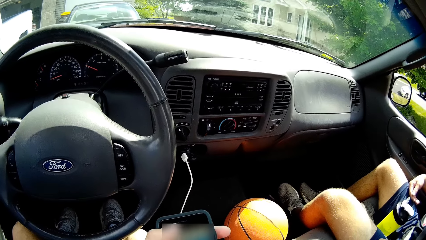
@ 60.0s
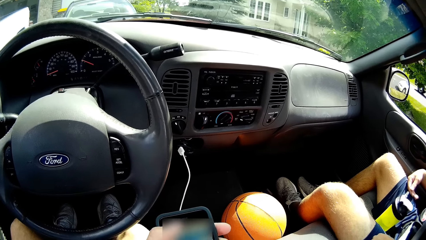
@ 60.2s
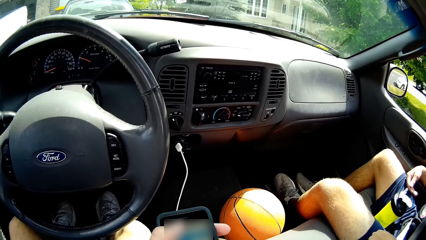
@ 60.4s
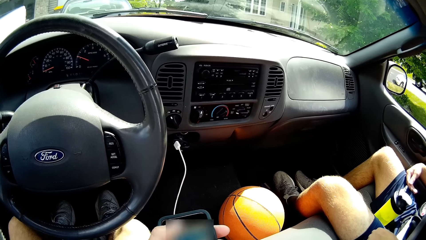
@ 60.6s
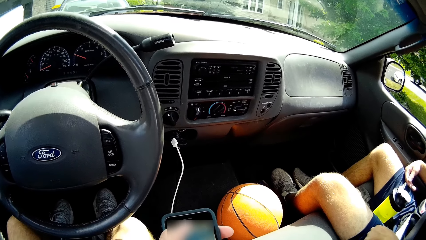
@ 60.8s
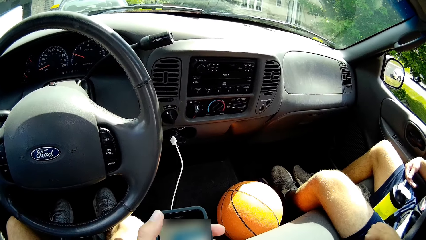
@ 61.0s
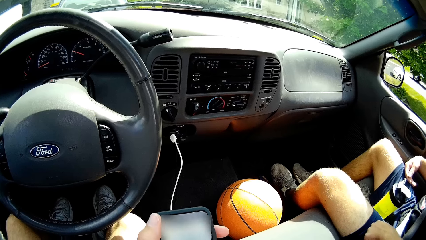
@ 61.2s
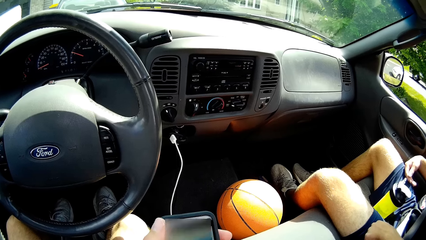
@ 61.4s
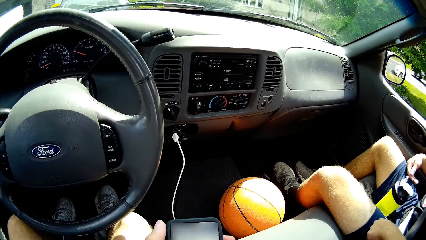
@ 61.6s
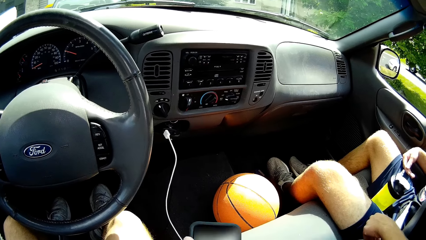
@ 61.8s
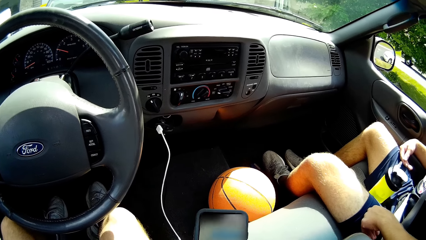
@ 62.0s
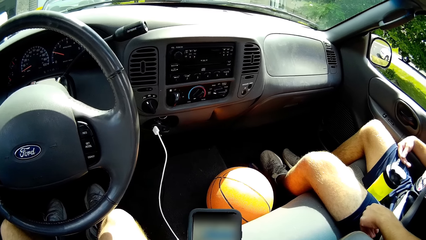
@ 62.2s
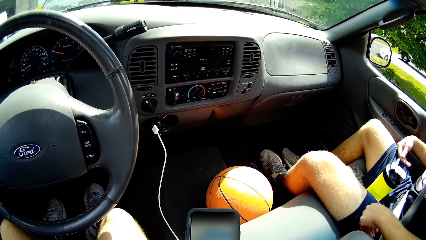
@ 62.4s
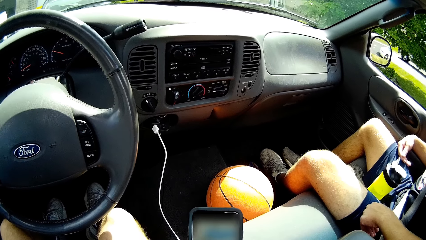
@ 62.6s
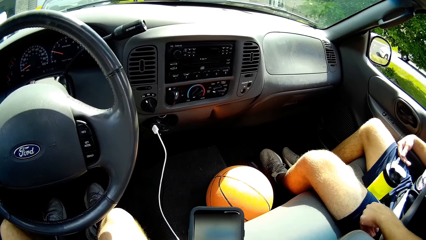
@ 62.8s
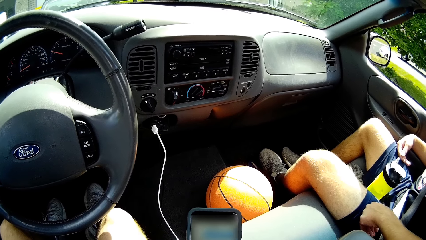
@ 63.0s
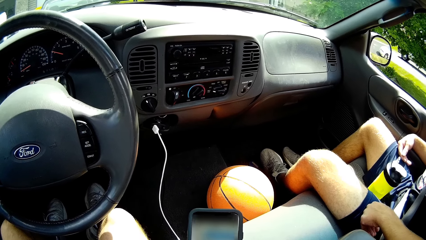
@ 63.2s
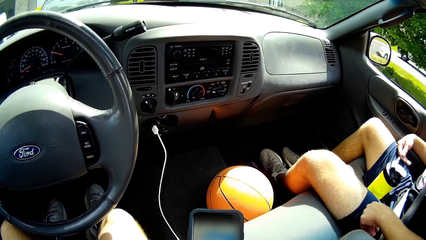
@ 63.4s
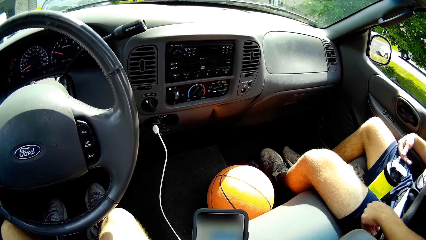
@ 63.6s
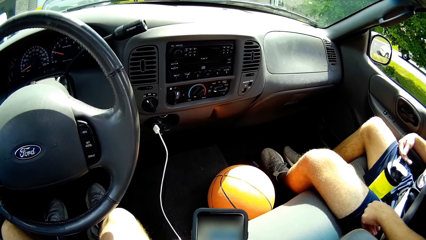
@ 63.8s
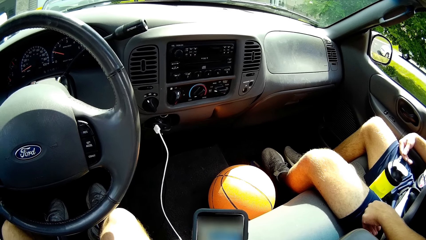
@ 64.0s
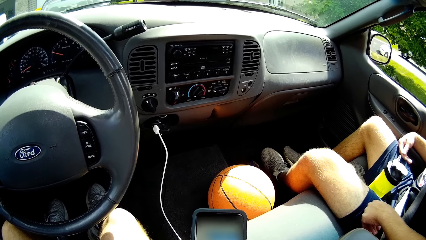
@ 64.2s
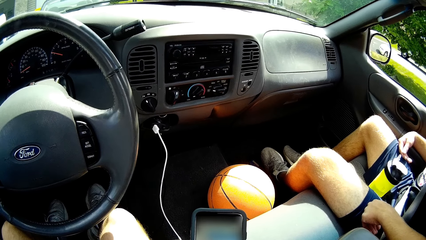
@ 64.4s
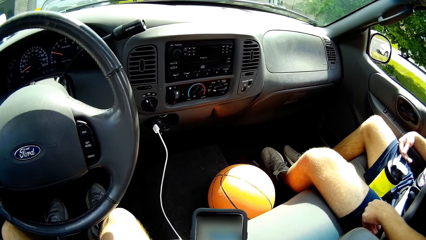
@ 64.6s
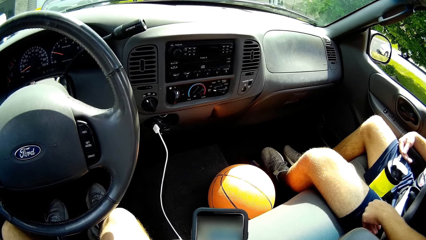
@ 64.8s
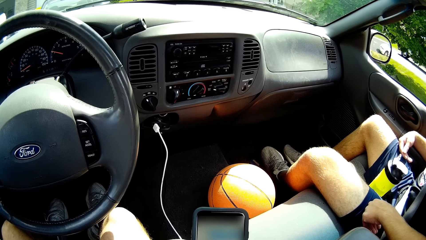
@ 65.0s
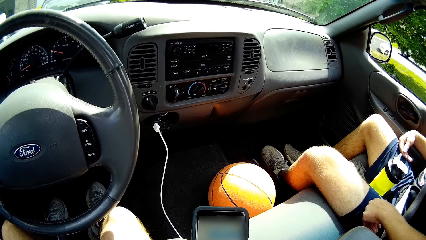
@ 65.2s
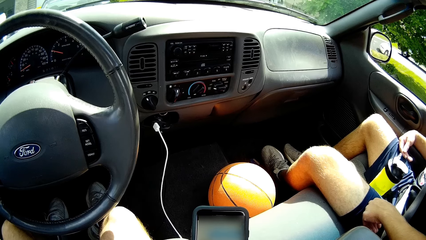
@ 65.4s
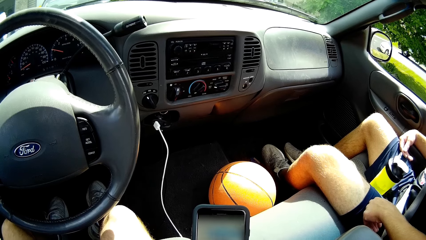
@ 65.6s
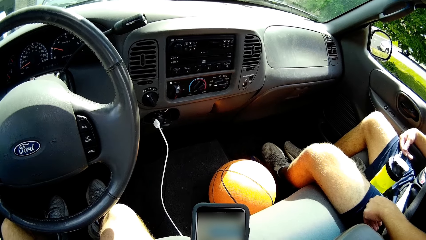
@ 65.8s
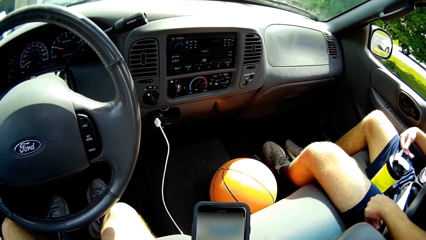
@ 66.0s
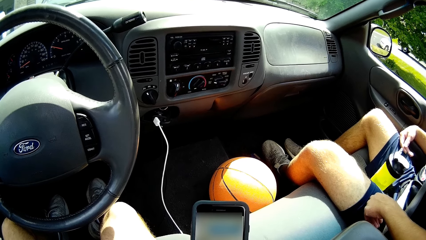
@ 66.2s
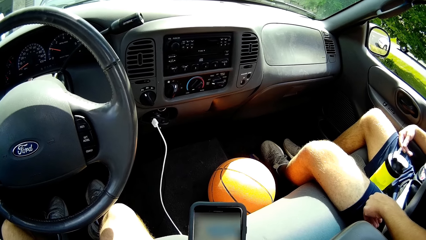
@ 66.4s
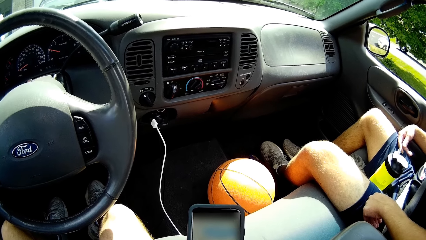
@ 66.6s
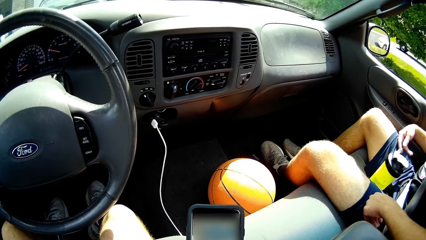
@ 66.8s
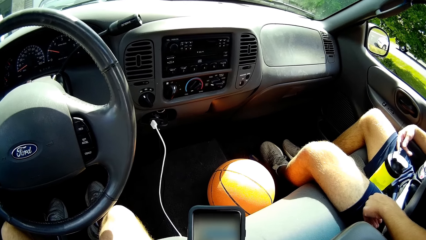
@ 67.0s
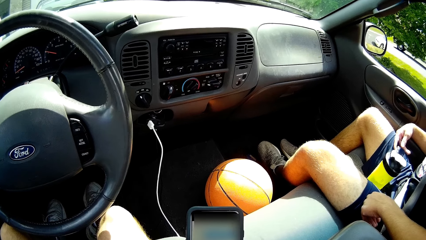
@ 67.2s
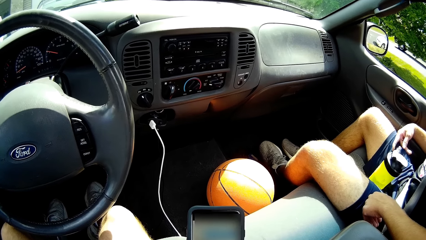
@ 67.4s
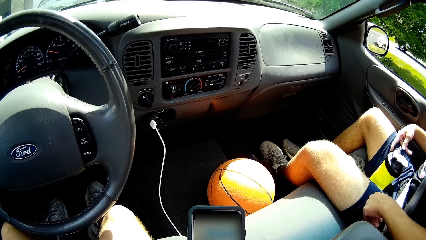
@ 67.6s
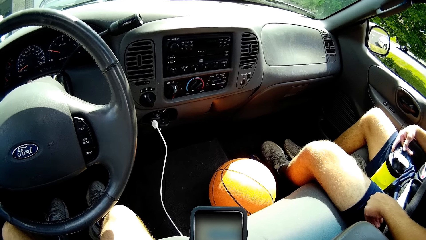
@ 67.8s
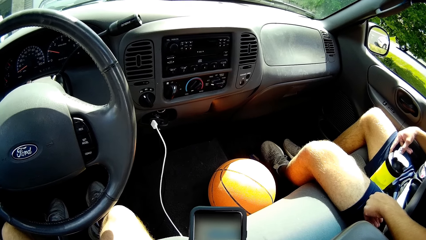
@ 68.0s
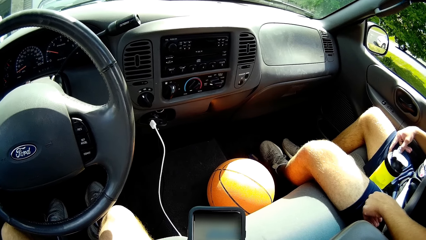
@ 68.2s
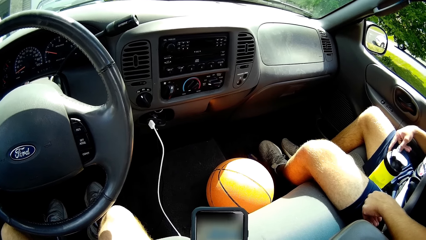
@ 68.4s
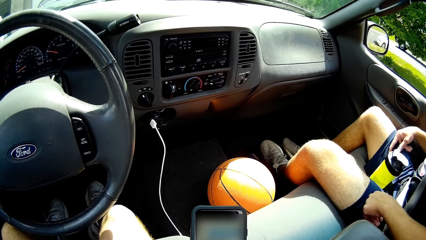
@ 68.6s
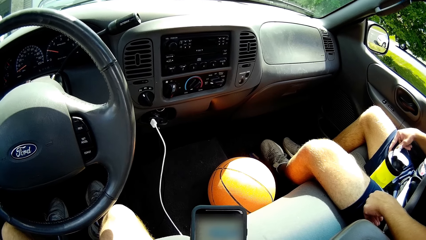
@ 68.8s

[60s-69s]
The camera wearer picks up the cellphone. He presses his phone.

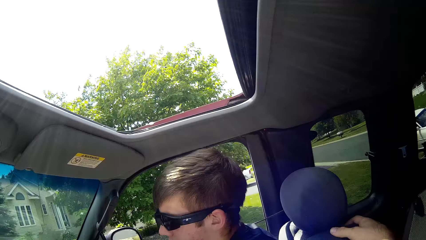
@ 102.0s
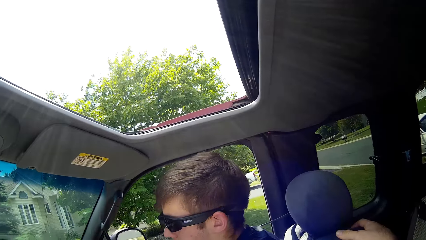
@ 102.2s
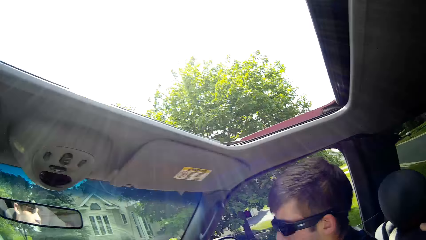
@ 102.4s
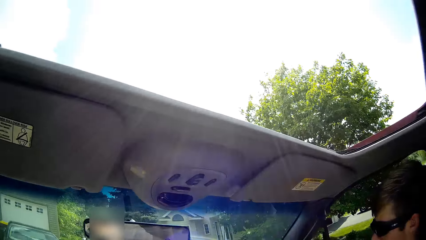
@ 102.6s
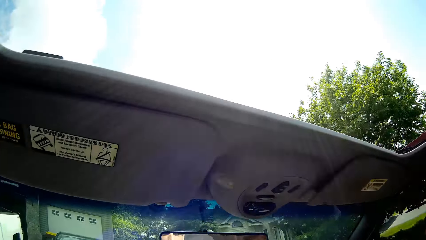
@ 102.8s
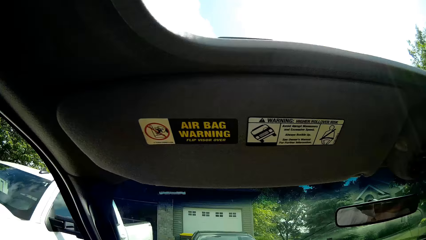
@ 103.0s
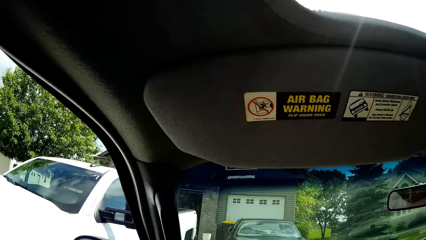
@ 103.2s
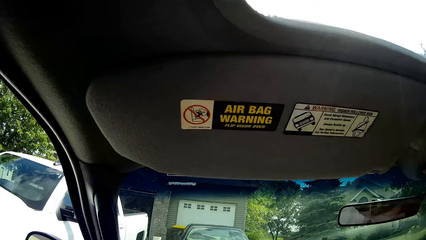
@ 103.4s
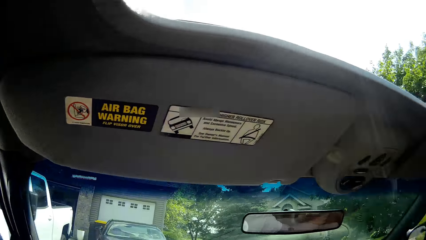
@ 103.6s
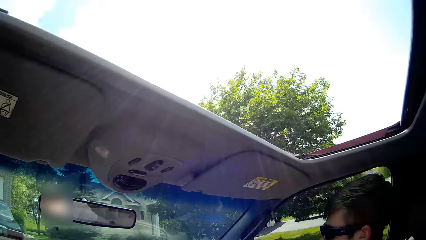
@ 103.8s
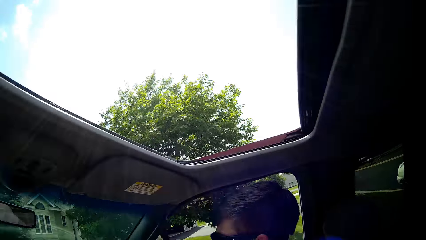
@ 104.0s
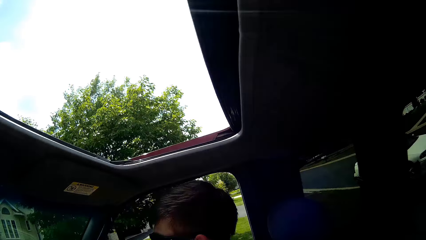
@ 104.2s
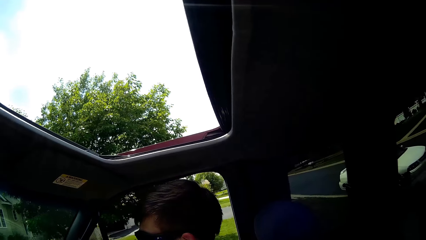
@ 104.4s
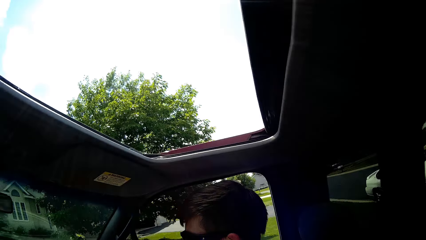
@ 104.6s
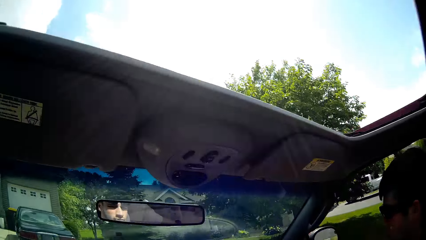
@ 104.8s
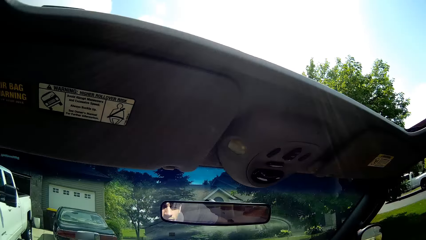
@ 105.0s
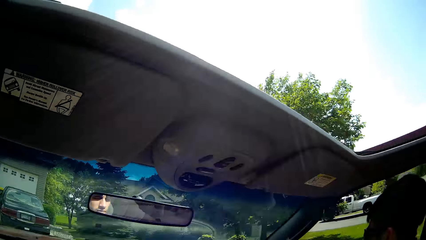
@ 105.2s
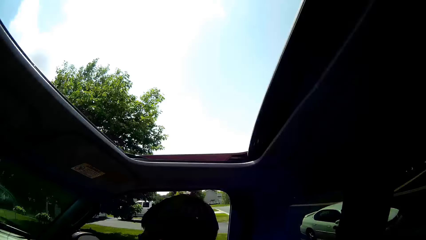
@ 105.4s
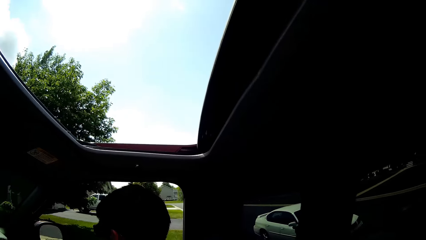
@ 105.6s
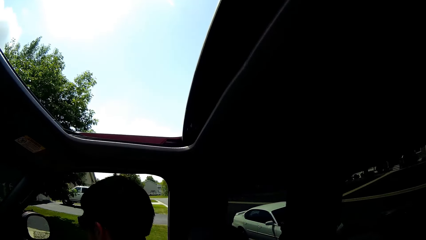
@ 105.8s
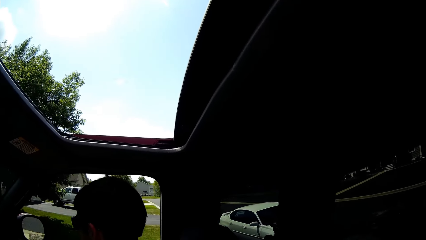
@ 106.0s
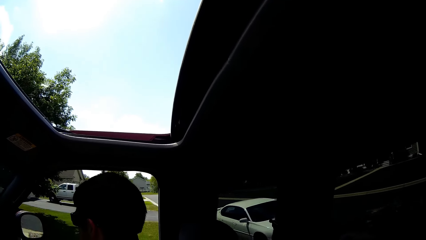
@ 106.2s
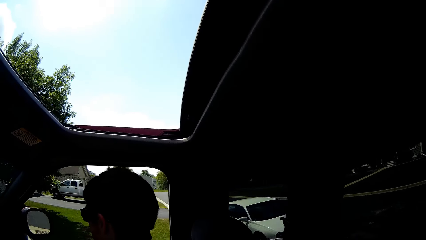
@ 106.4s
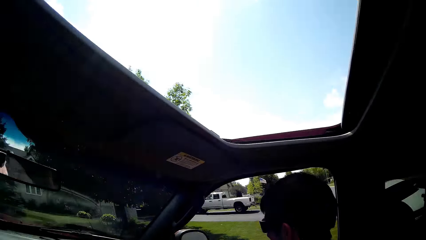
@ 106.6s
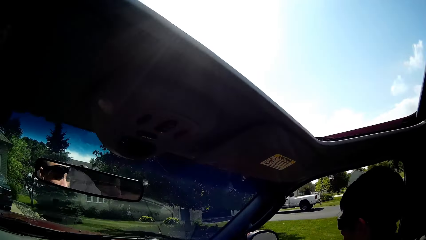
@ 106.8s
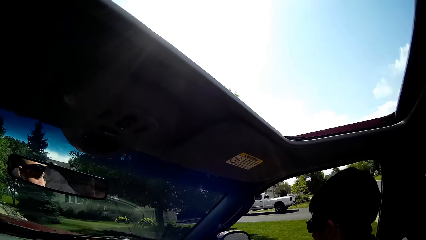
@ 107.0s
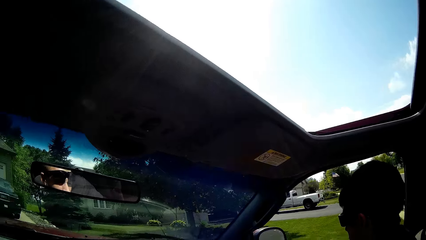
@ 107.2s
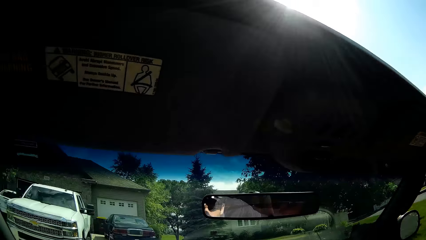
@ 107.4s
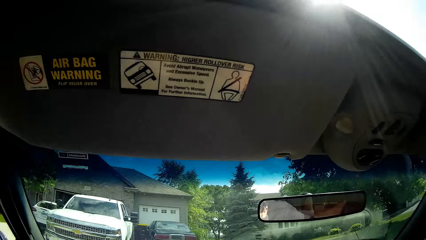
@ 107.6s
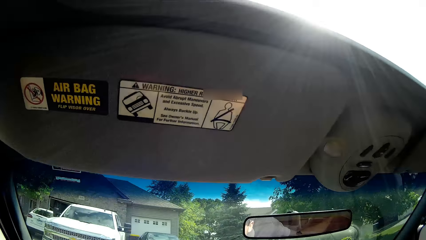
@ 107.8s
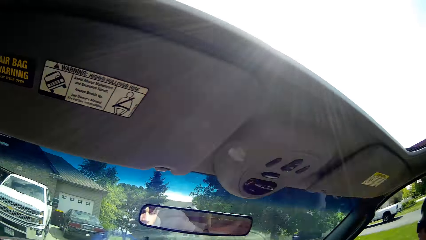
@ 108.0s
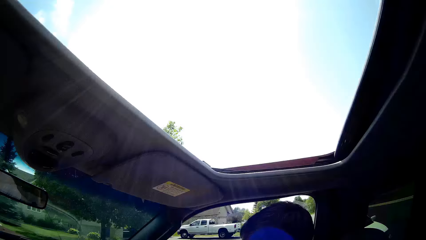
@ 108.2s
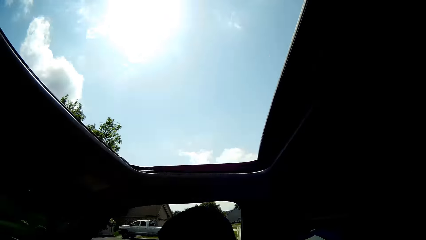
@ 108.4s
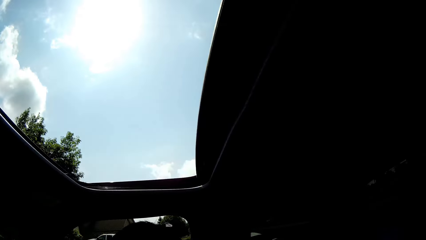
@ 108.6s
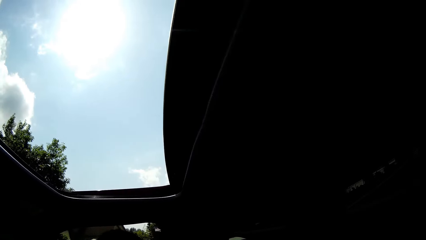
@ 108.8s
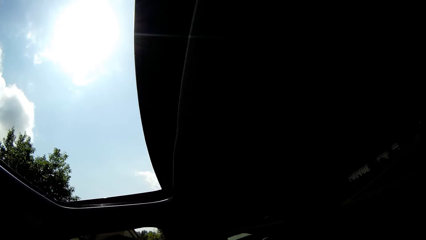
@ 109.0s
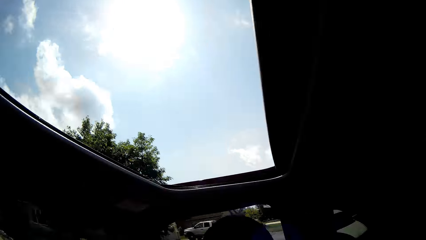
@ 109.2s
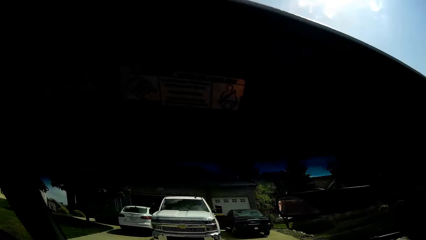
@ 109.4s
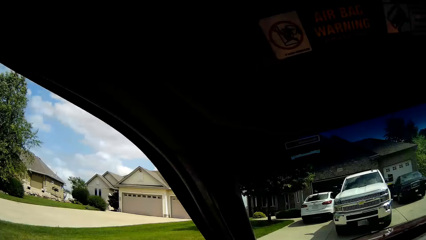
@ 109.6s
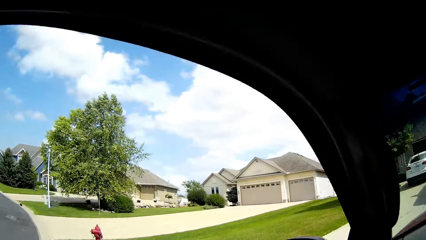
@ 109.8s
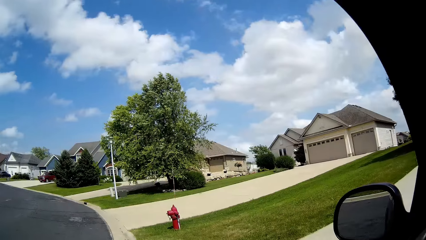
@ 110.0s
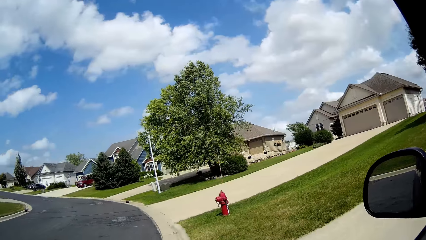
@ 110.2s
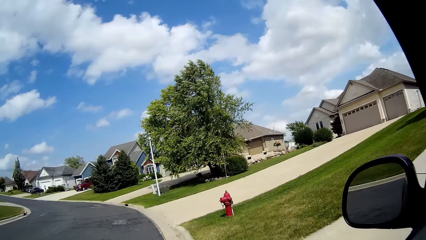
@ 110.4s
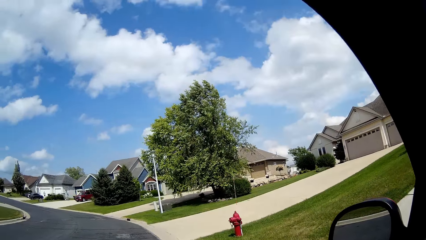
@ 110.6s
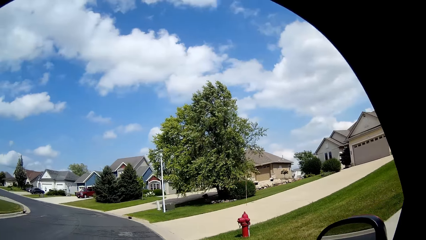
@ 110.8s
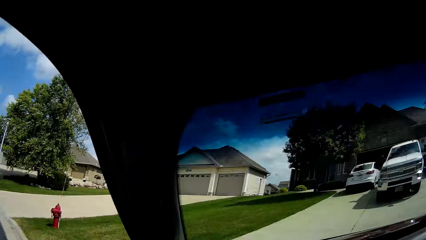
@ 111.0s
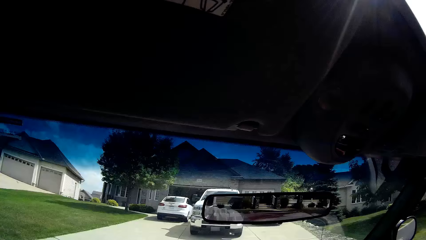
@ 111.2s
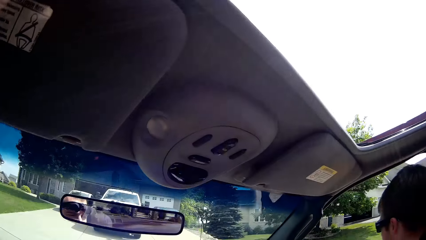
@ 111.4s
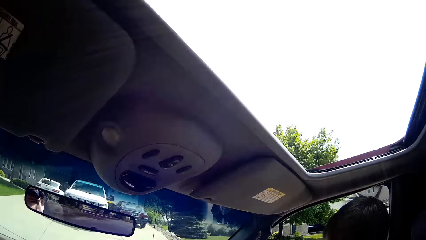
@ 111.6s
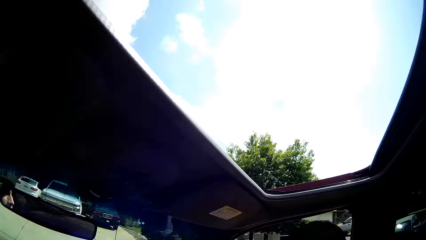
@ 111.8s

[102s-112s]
The camera wearer looks around.
